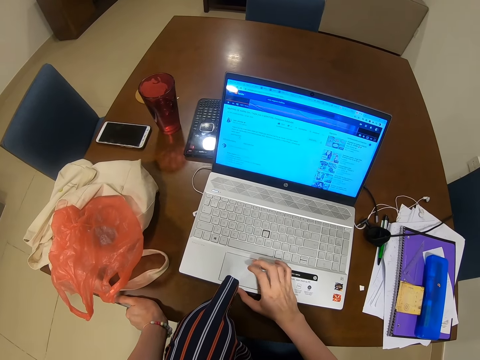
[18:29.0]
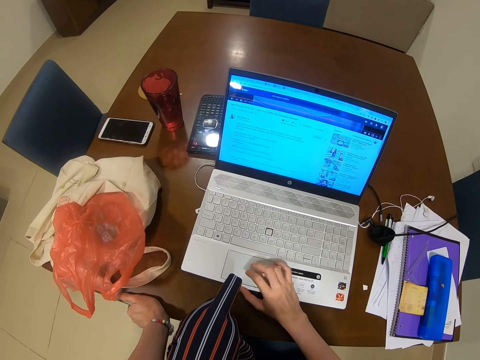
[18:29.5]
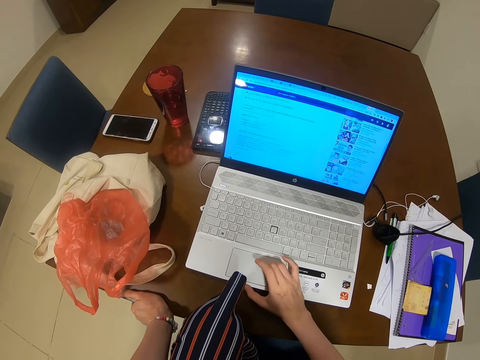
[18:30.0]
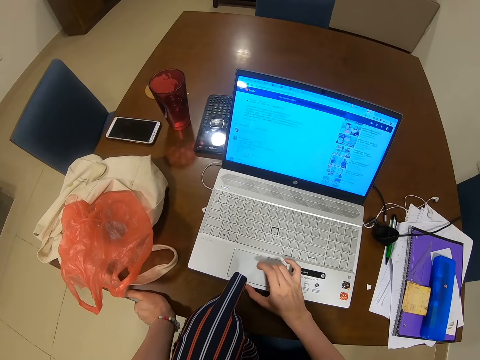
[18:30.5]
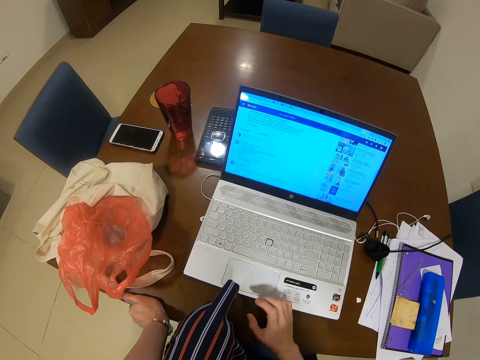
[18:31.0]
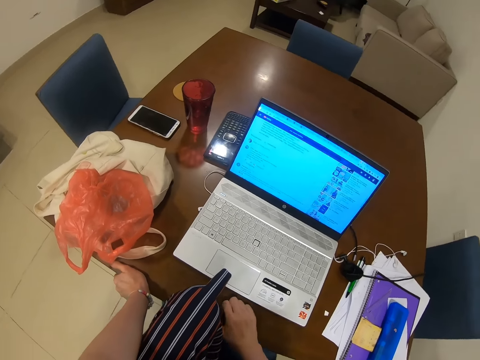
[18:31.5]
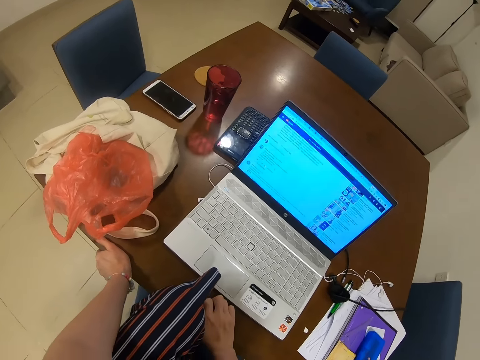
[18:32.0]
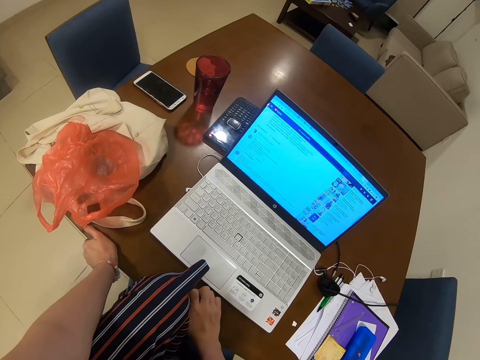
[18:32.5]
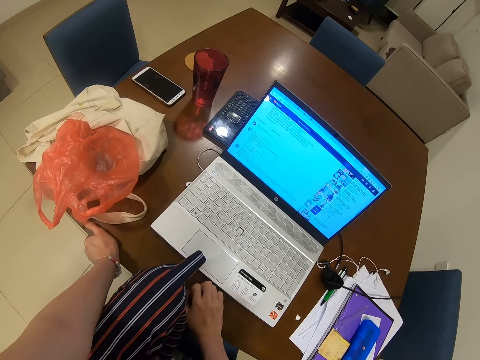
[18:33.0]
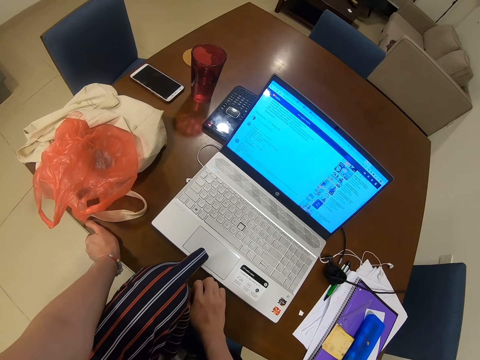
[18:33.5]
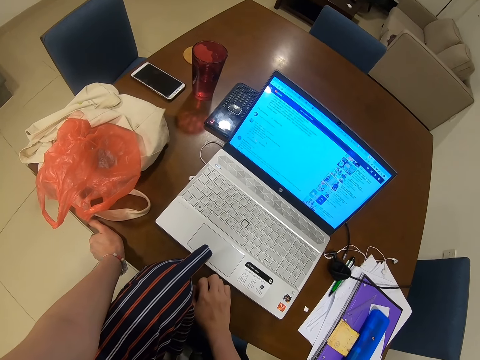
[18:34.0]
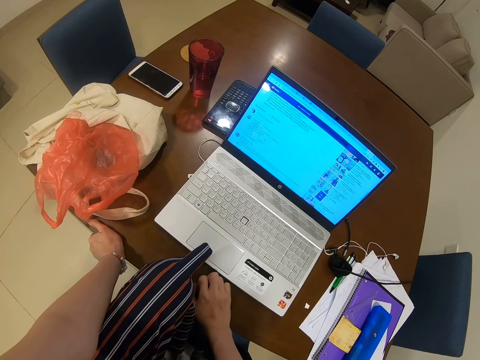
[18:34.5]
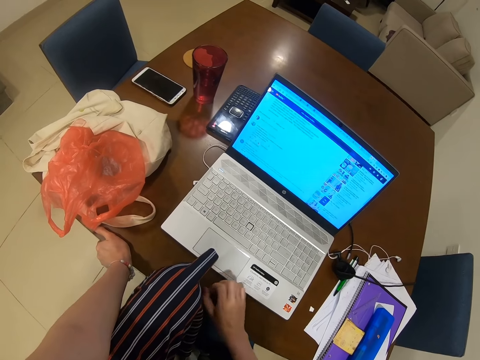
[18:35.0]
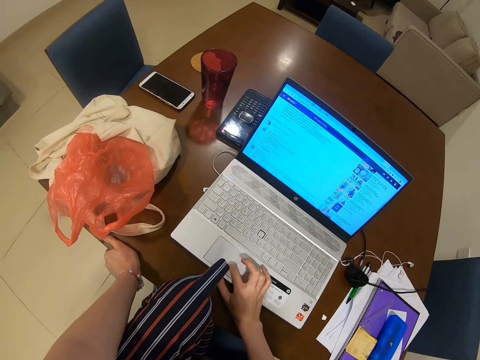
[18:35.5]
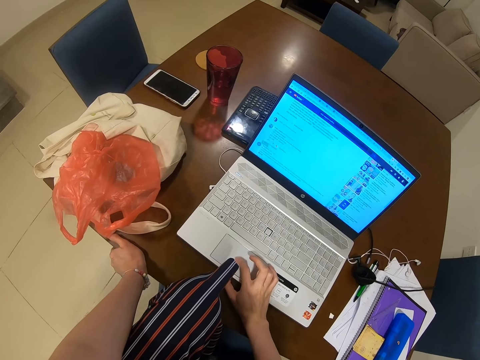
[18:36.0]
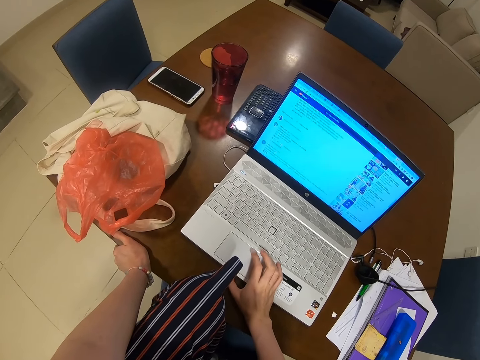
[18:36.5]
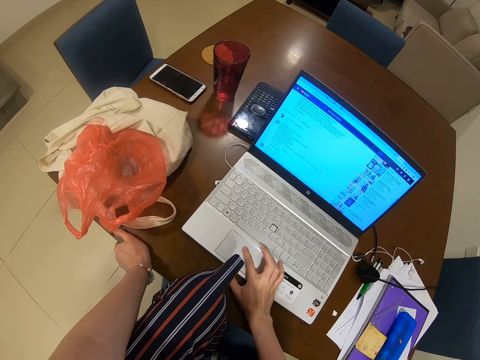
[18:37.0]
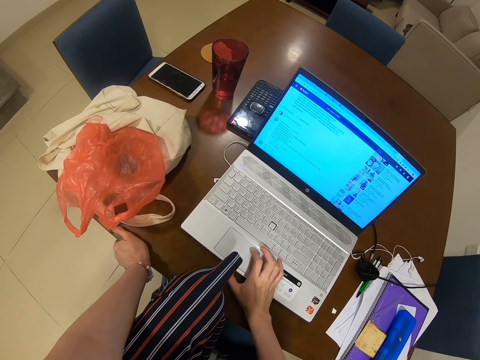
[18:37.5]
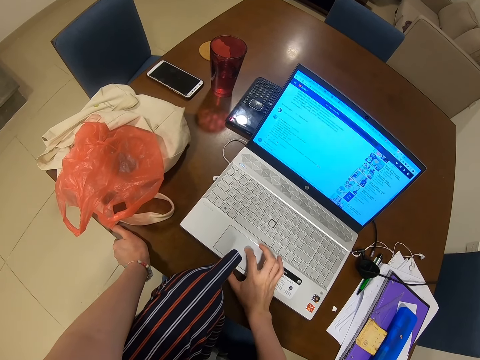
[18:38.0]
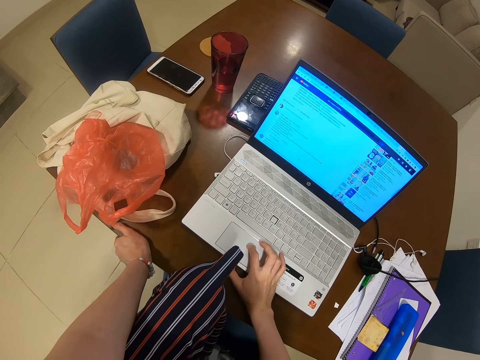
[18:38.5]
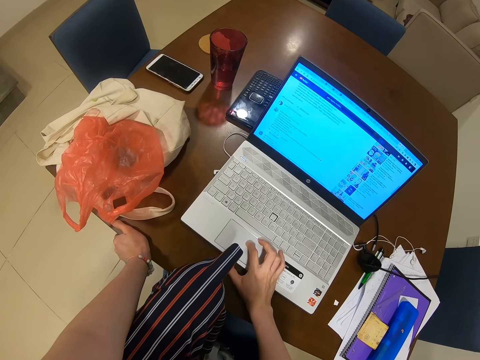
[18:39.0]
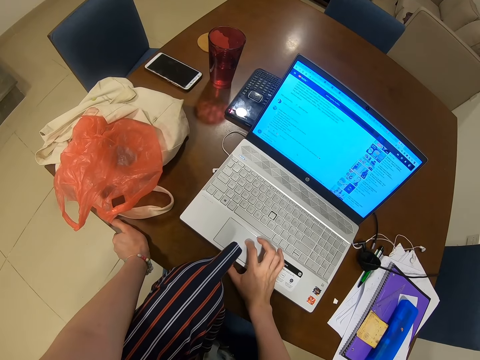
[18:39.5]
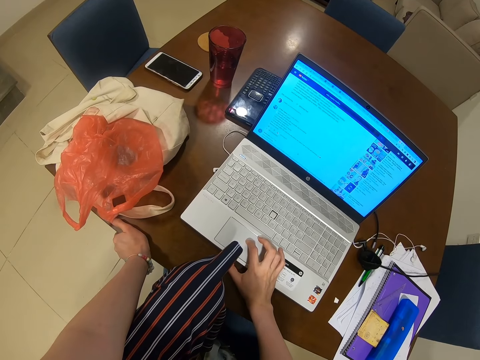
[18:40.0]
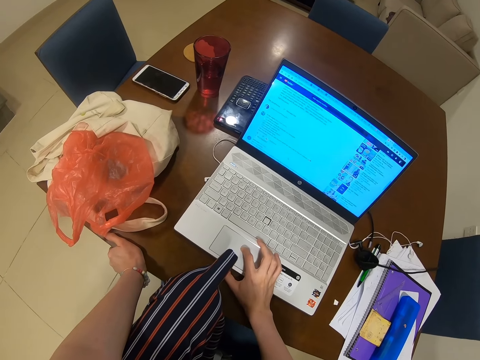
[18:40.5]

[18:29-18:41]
The camera wearer holds the table. They operate the laptop.

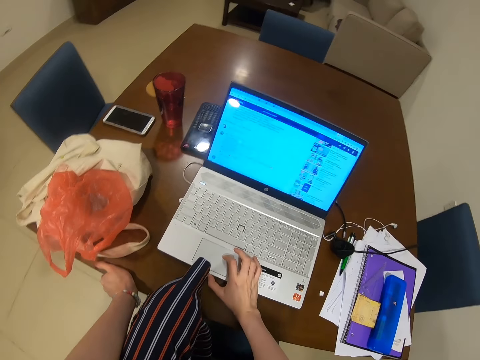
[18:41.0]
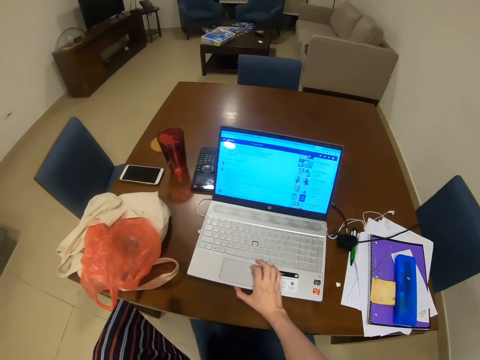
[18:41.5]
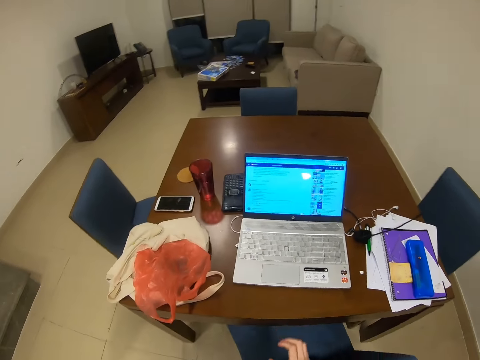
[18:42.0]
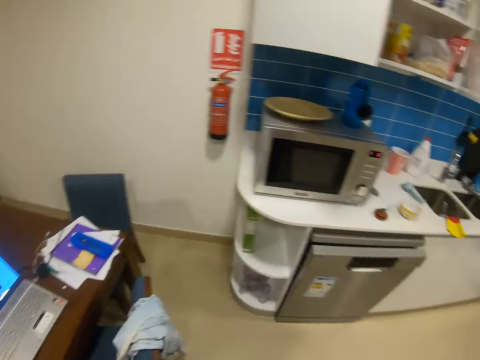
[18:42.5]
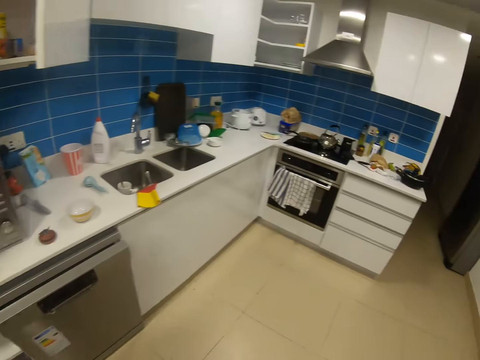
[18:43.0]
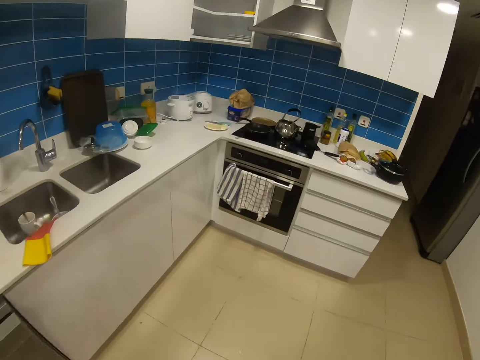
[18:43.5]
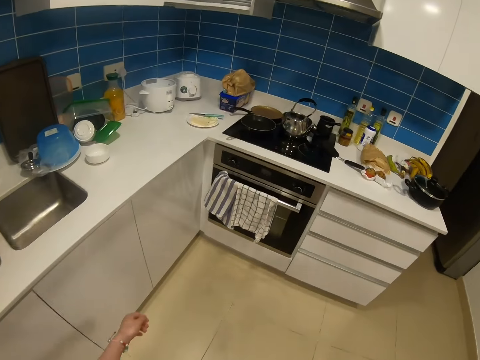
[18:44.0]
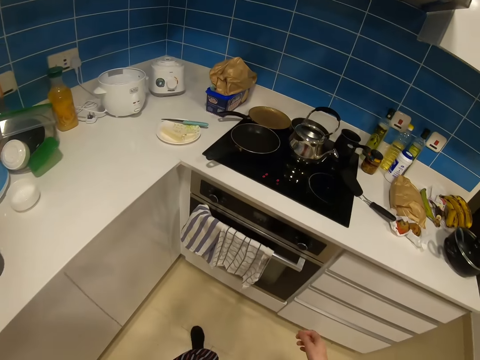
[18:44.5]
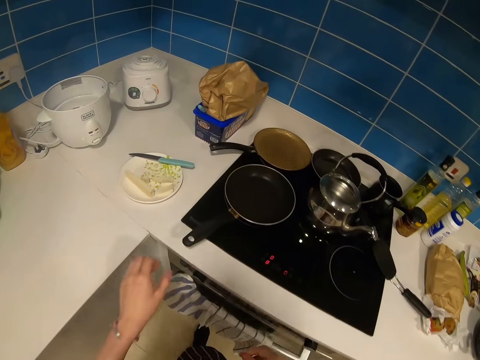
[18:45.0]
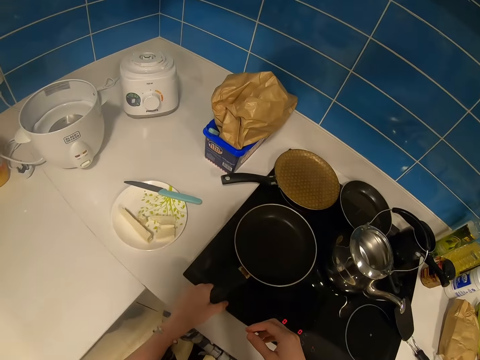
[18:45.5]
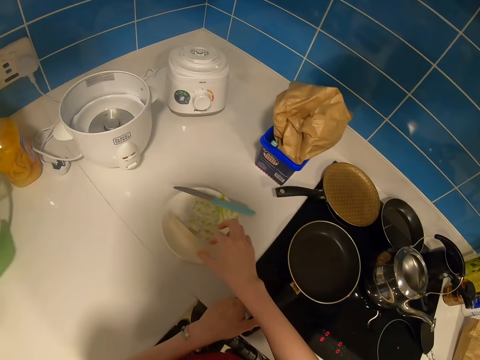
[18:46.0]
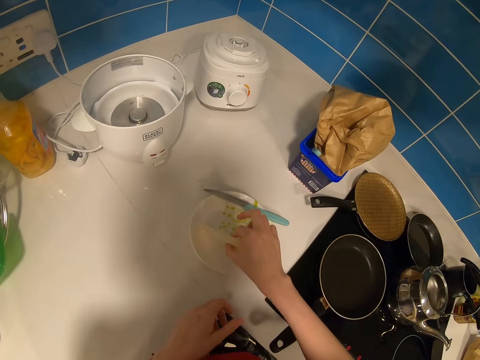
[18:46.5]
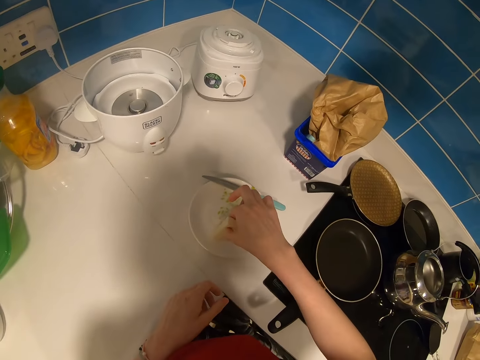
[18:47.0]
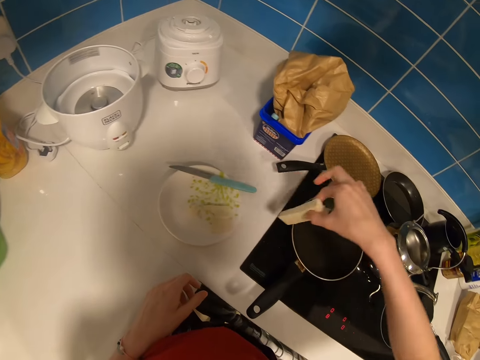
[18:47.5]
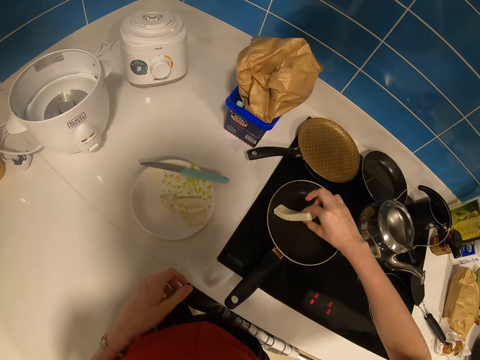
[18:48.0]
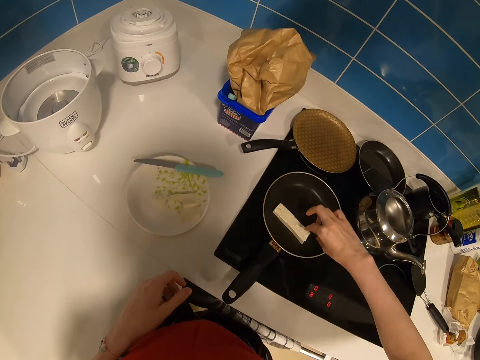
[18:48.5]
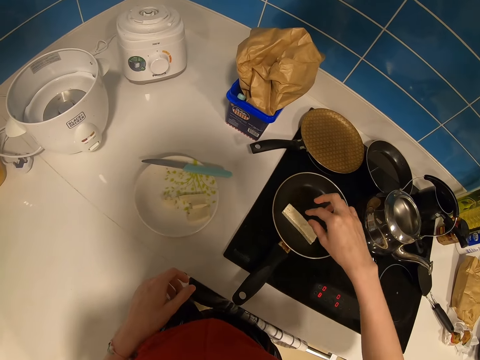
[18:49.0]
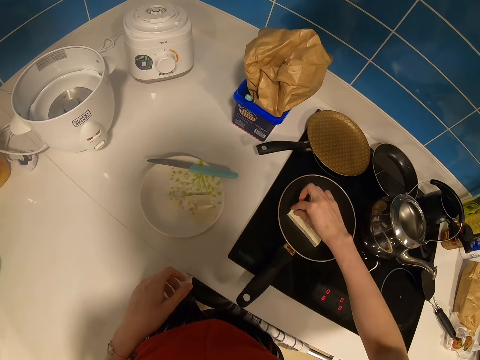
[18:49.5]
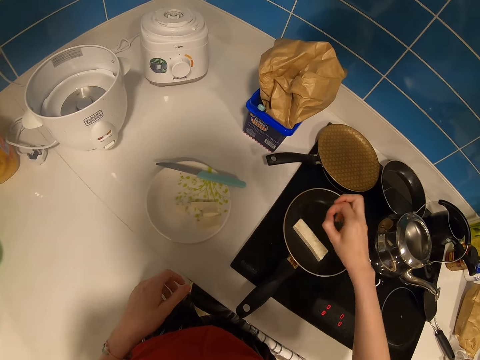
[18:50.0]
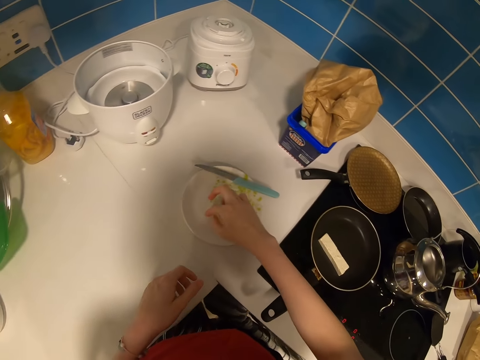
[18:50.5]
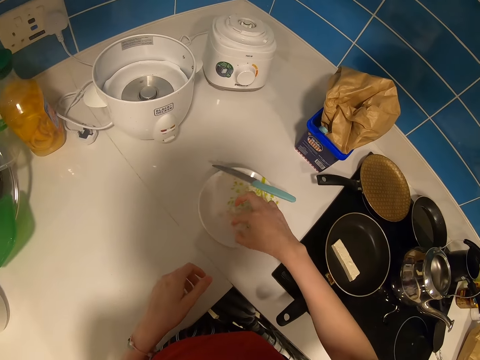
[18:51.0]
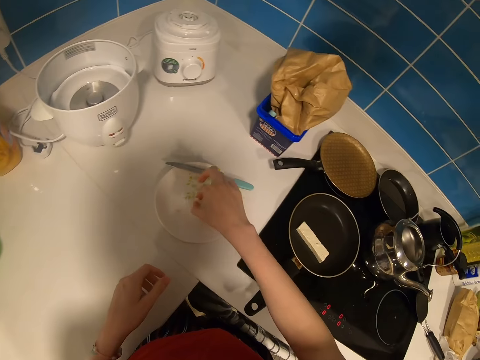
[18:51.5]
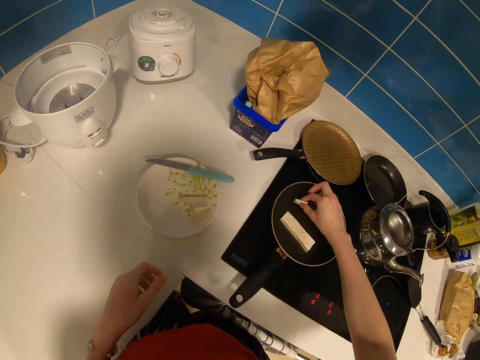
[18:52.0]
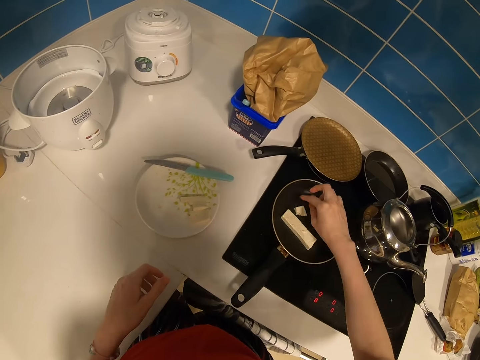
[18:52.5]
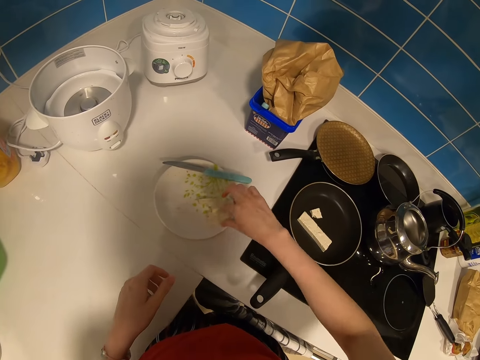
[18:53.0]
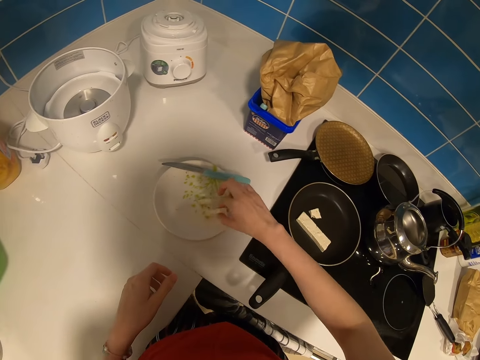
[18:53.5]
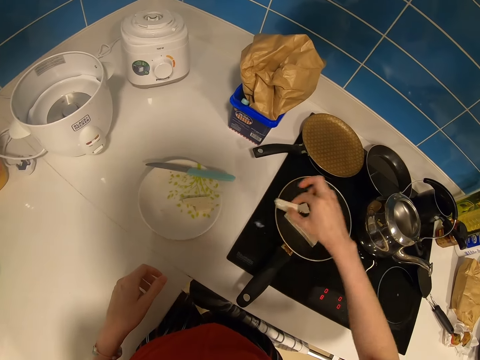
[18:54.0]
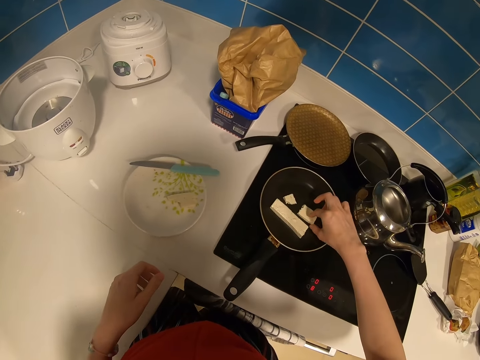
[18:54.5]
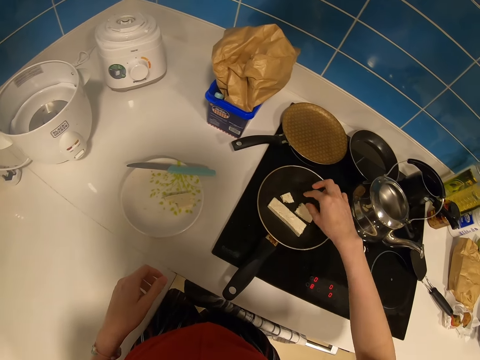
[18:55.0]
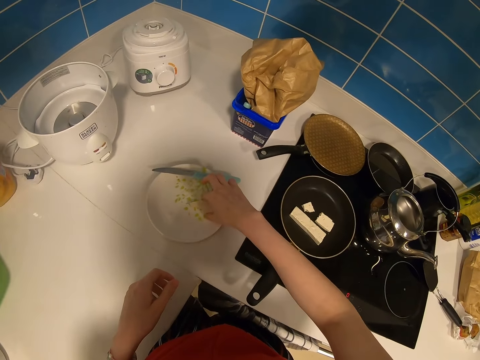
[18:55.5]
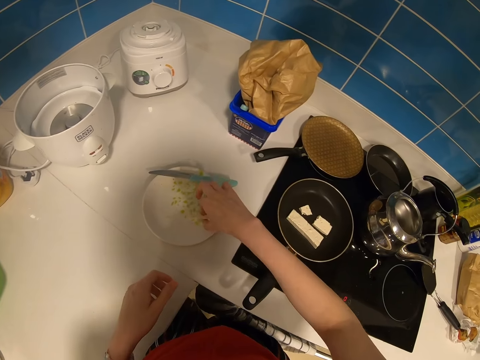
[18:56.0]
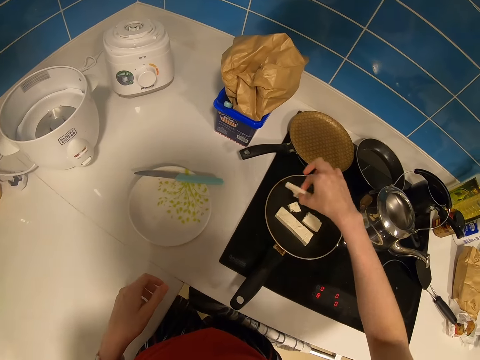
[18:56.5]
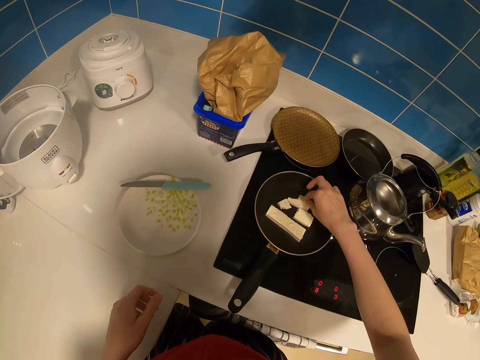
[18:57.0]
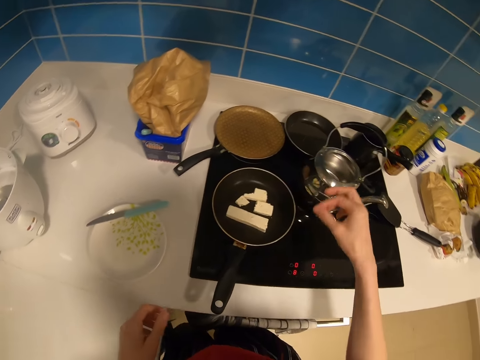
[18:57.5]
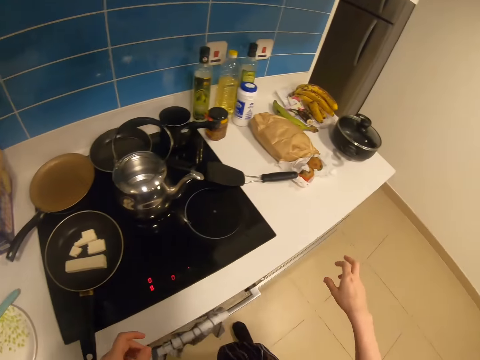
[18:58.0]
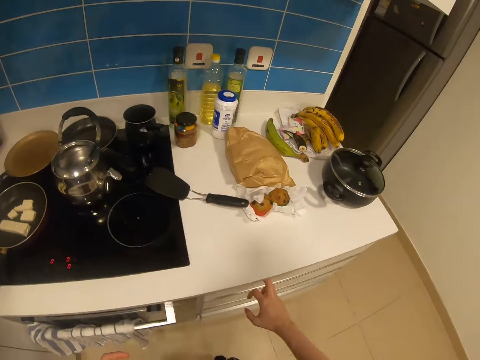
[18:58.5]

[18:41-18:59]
The camera wearer walks around in the room. They pick up a pan. They adjust the pan on a cooker. They hold something. They pick a dough piece. They put the dough piece in the pan. They take a food particle. They drop the food particle. They pick a dough piece. They put the dough piece in the pan. They pick a dough piece. They put the dough piece in the pan. They touch something. They pick a dough piece. They put the dough piece in the pan. They touch something.
